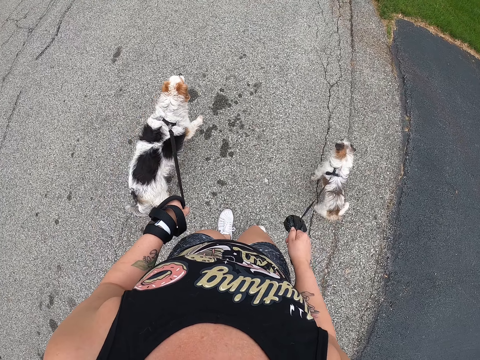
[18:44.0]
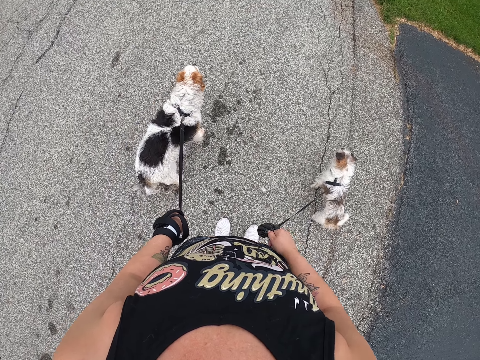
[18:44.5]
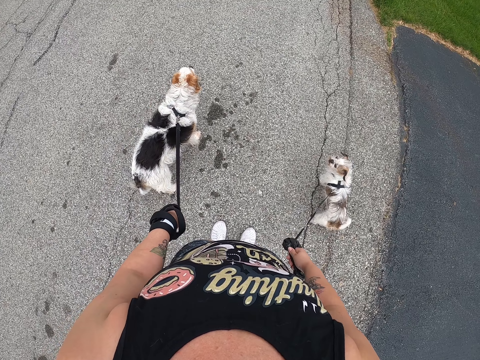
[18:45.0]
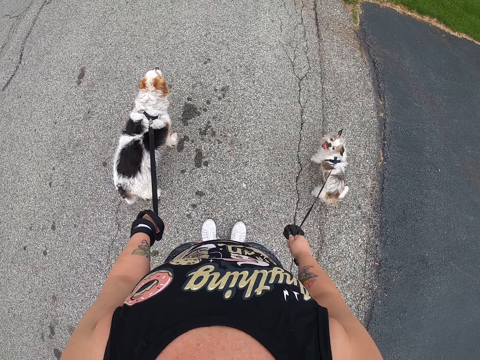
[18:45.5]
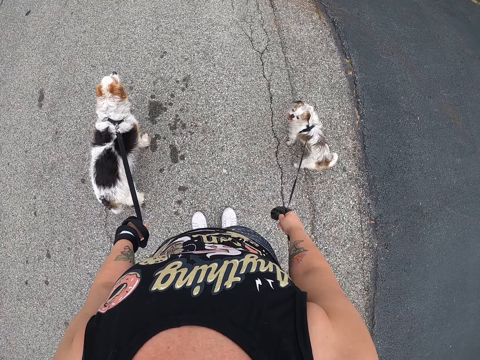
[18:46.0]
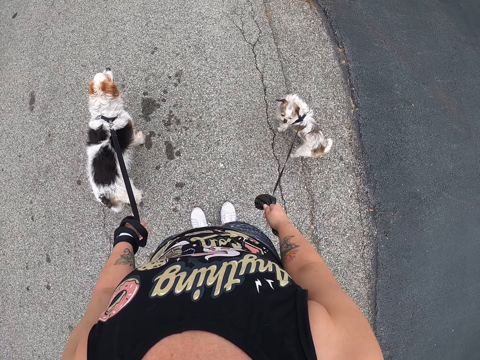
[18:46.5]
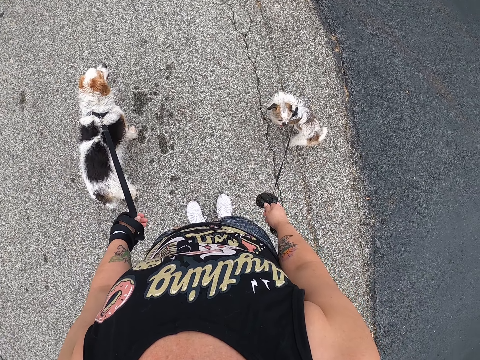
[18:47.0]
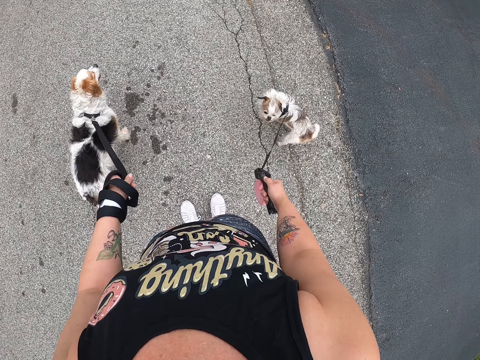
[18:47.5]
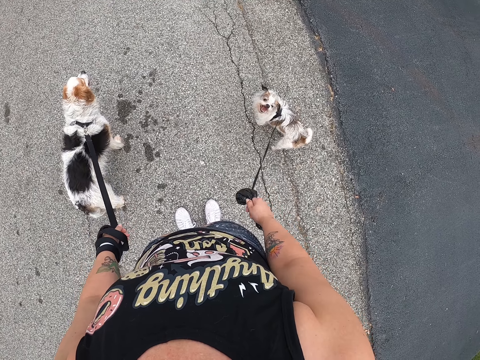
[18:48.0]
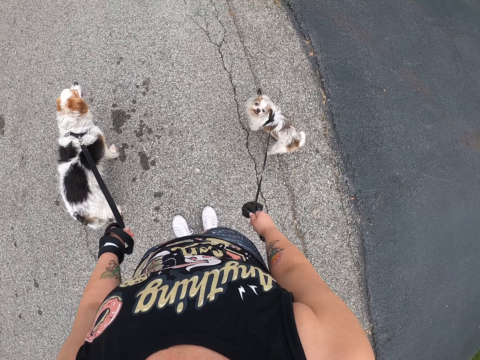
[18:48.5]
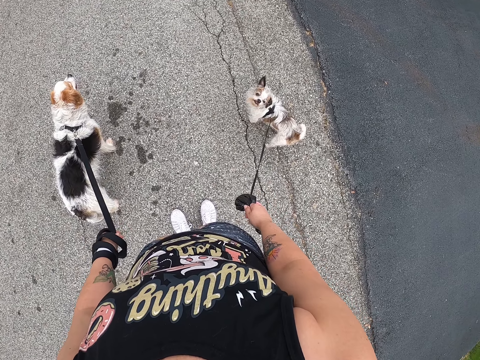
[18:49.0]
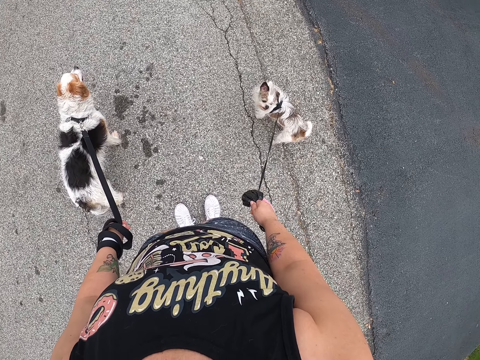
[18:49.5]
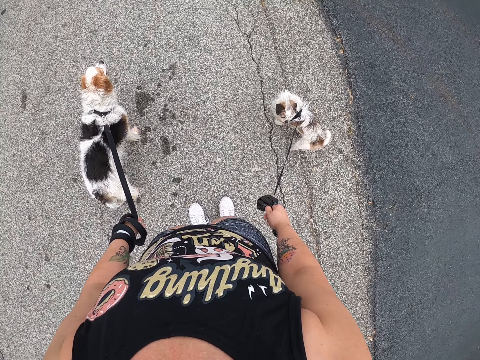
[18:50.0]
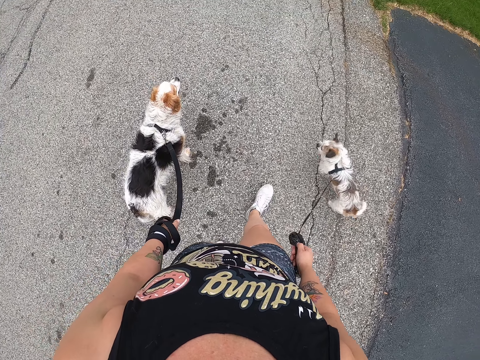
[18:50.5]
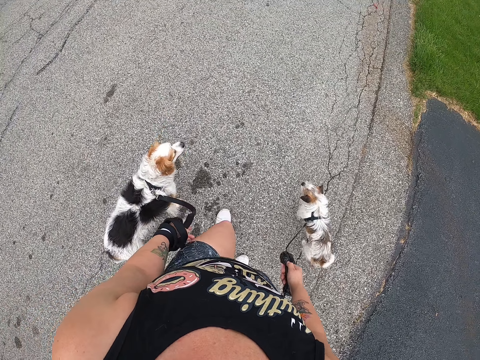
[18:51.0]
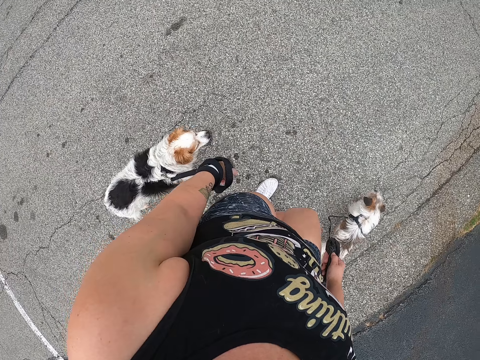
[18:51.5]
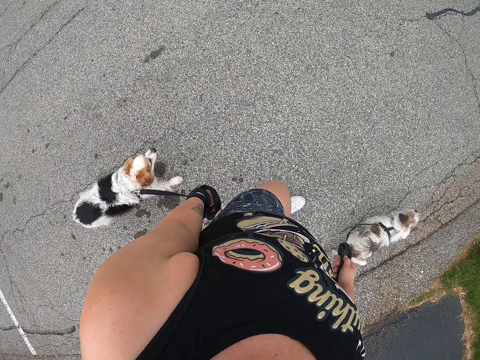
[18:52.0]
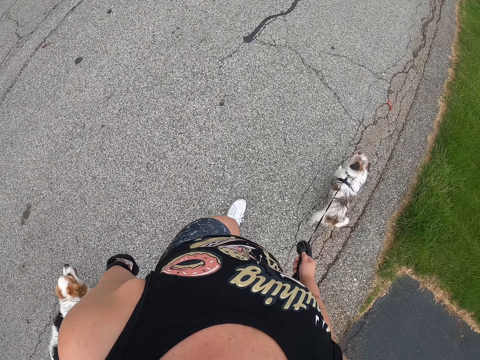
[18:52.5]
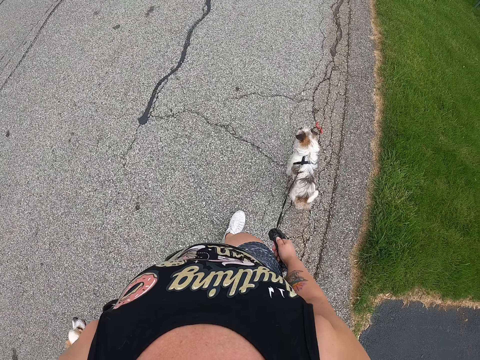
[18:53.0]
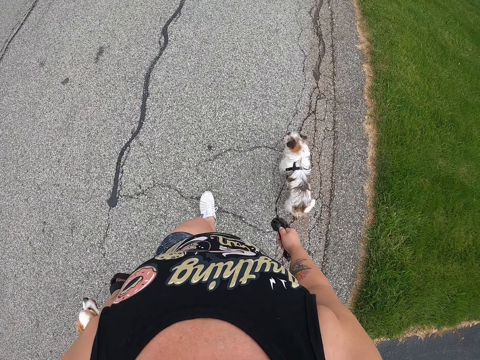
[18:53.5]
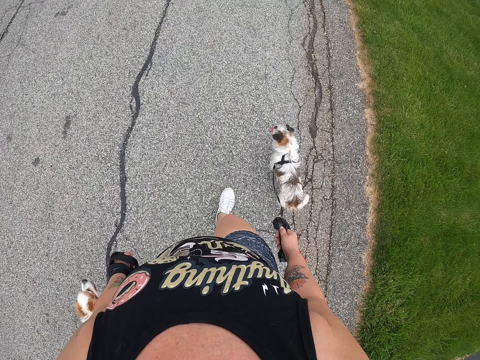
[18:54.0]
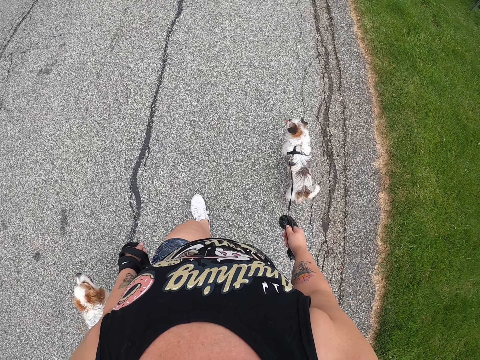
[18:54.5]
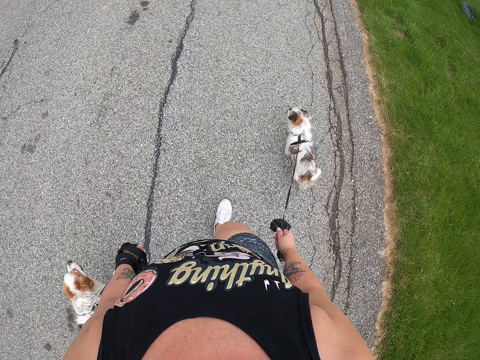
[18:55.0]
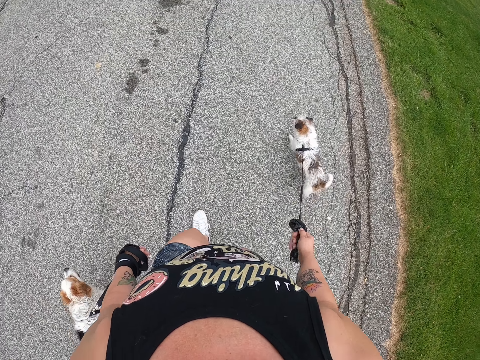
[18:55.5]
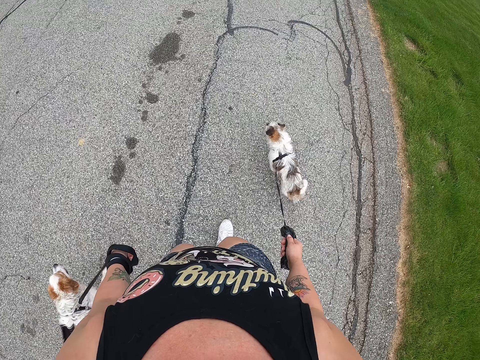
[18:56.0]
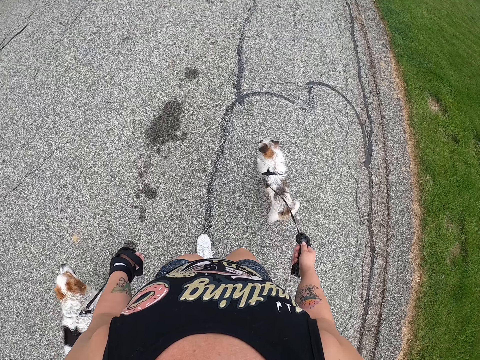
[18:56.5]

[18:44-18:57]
The camera wearer stands on the road. They stop at a junction with the dogs. They continue walking down the road with the dogs.

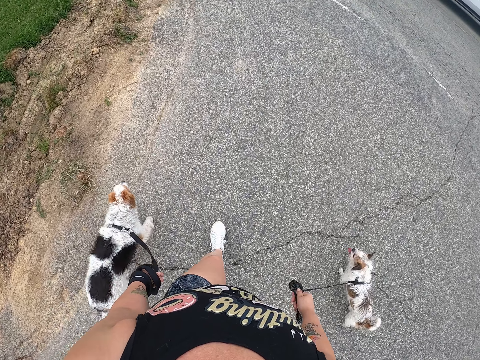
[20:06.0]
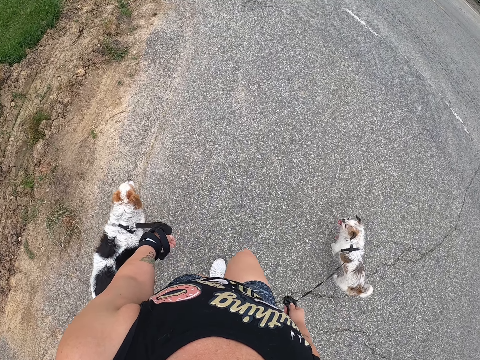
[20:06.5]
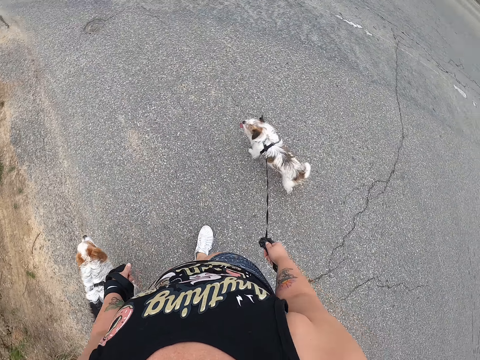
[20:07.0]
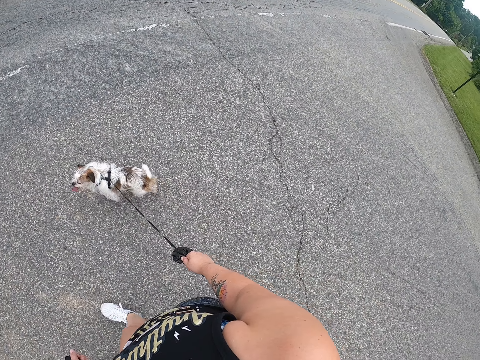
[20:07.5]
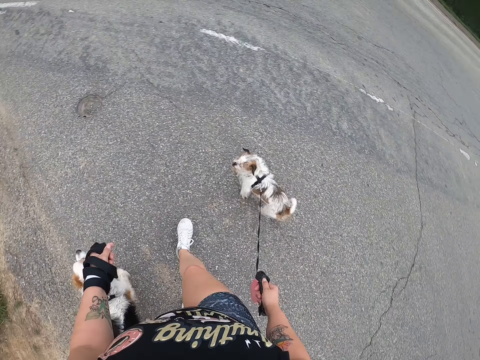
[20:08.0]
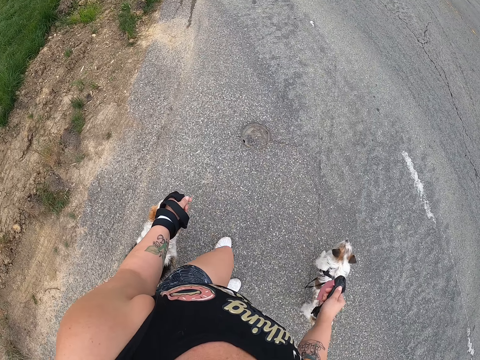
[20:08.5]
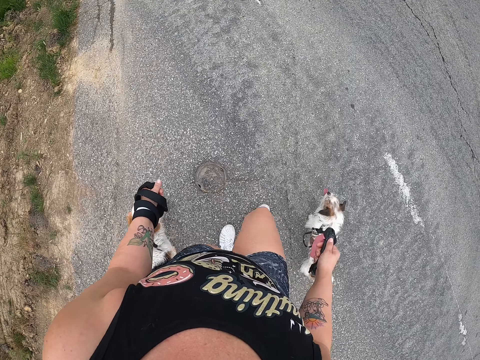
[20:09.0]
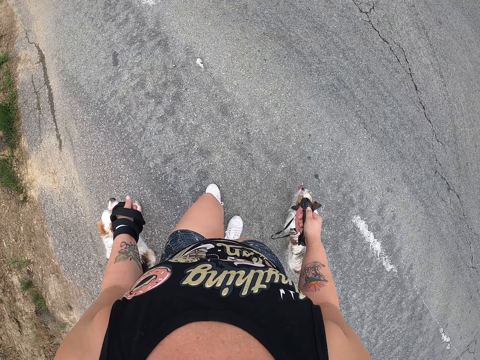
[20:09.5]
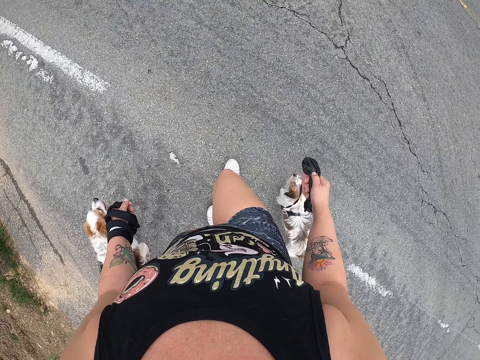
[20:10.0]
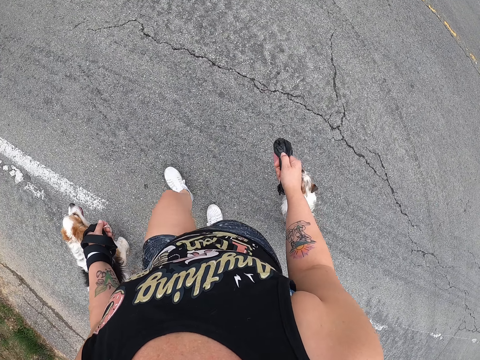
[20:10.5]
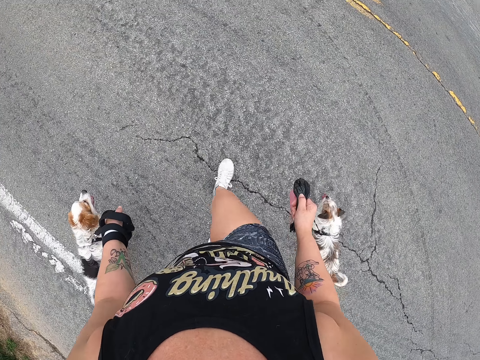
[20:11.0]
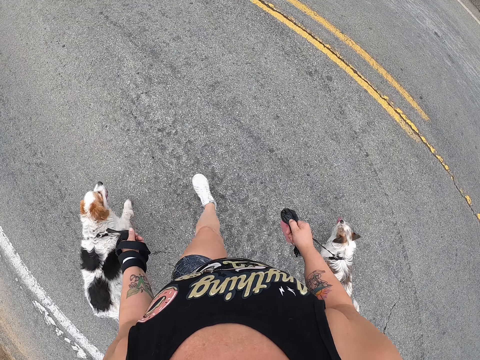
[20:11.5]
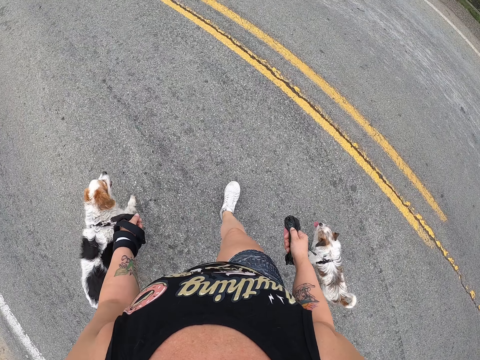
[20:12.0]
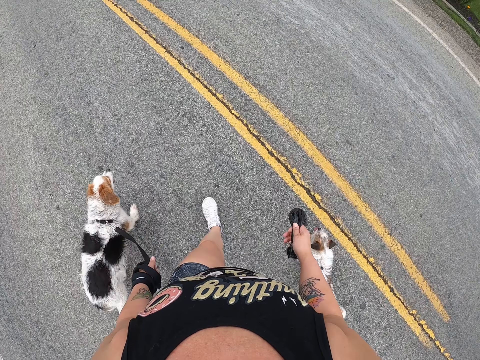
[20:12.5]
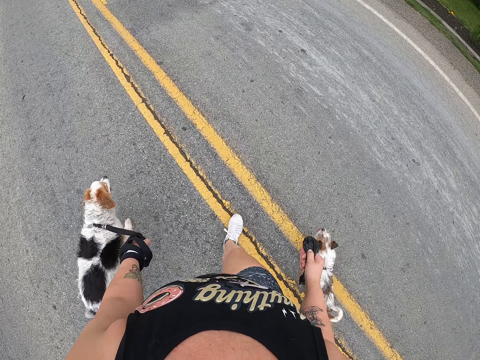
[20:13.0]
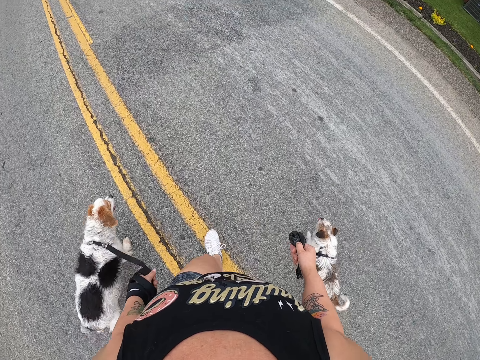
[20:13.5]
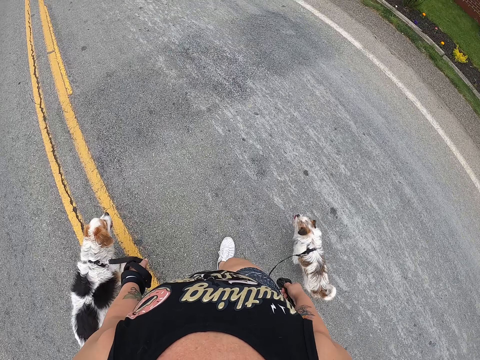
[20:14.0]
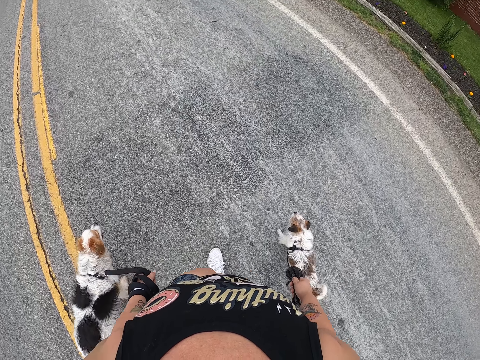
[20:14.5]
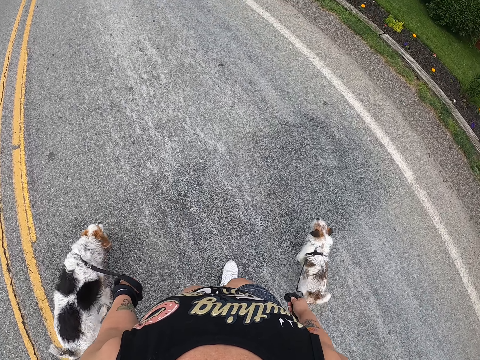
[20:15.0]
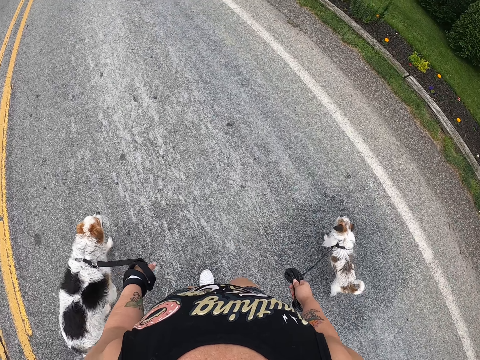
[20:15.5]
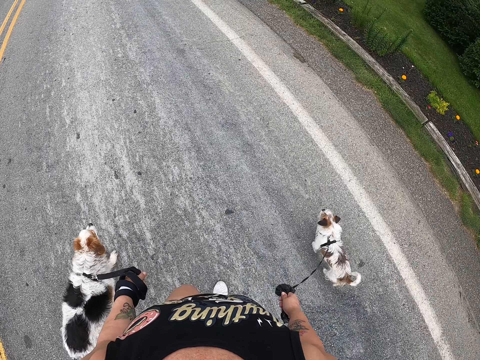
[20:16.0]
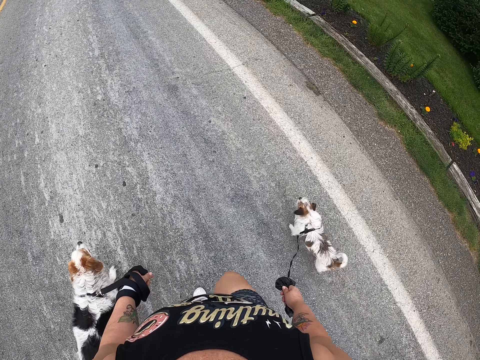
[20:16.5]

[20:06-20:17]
The camera wearer looks to the side. They turn left on the road with the dogs.

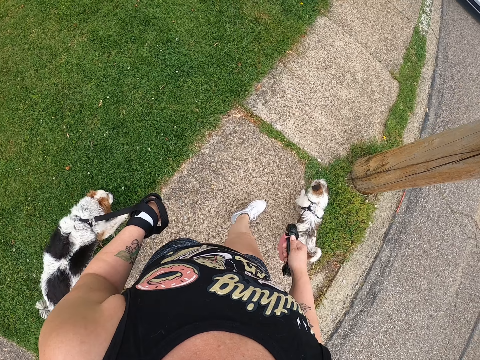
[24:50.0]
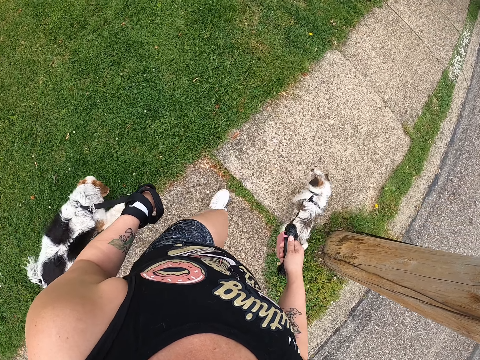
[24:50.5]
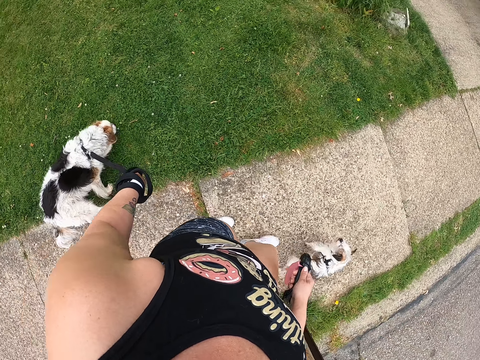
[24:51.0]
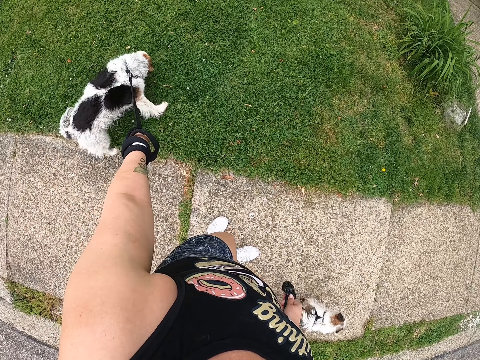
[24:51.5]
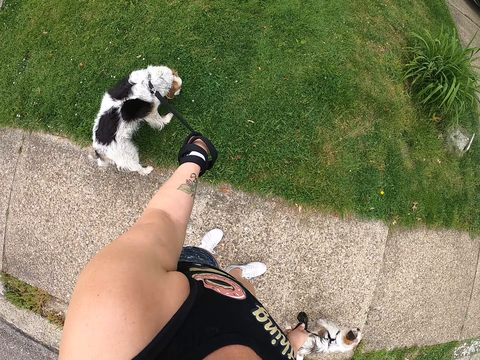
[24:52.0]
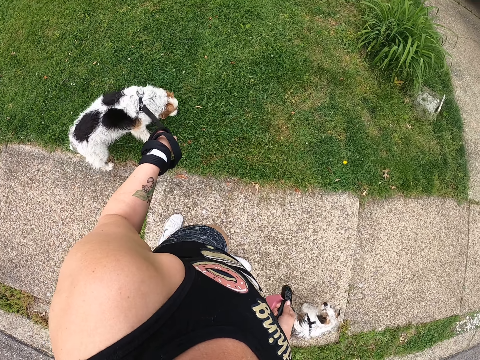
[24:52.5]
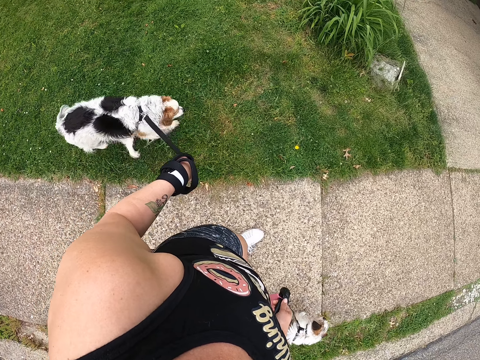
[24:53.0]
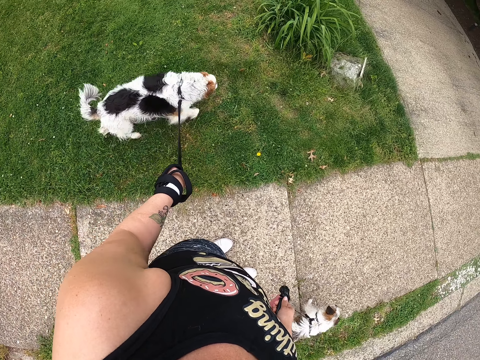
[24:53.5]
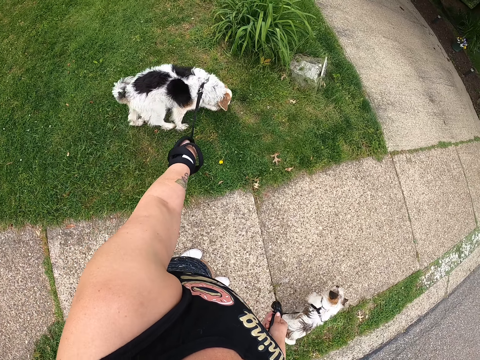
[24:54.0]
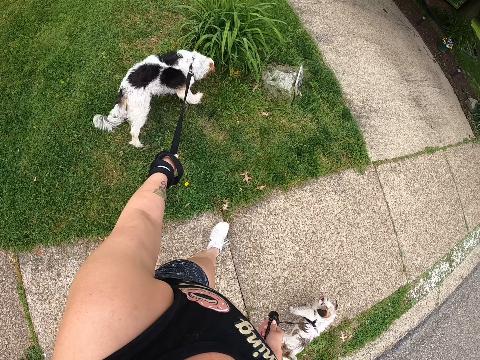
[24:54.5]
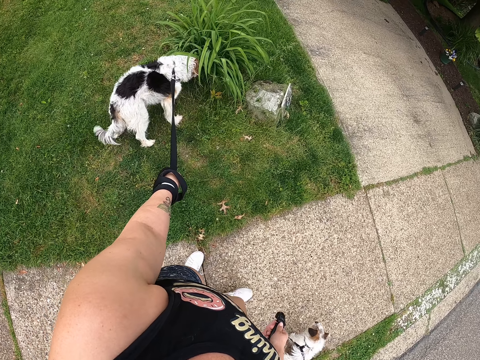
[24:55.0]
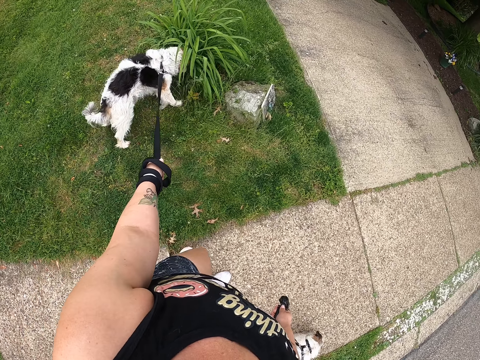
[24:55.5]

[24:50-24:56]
The camera wearer stands on the sidewalk. They walk the dogs on the sidewalk. They stand on the sidewalk. They walk the dogs on the sidewalk. A dog moves into a plant.
